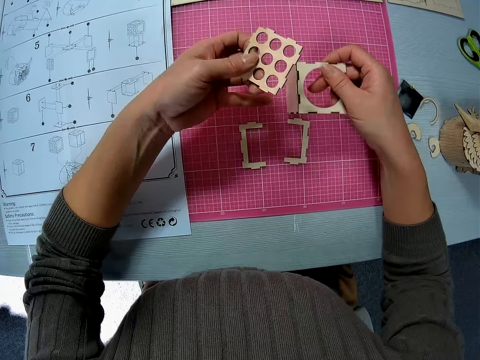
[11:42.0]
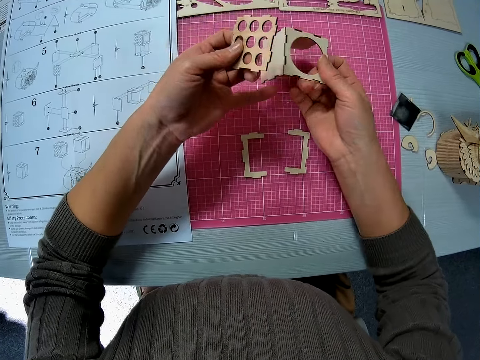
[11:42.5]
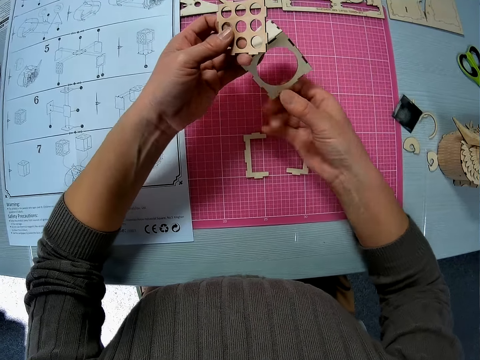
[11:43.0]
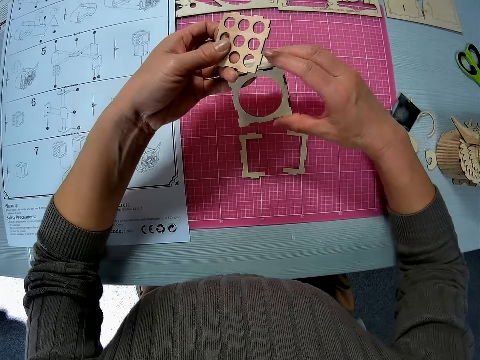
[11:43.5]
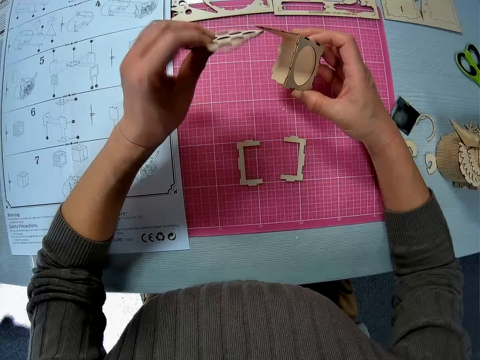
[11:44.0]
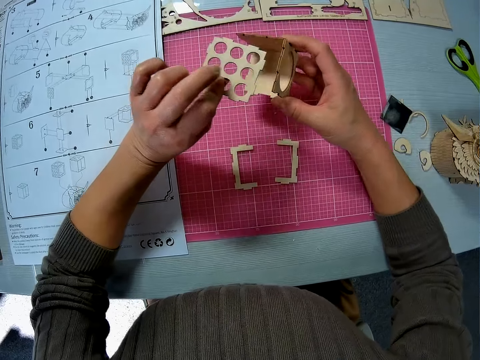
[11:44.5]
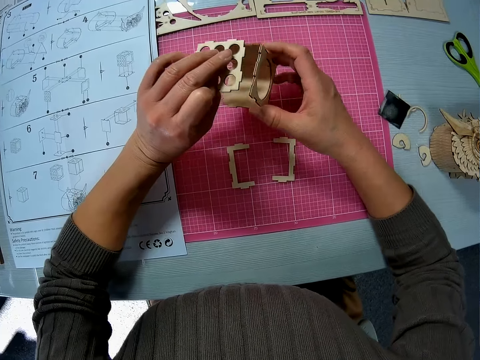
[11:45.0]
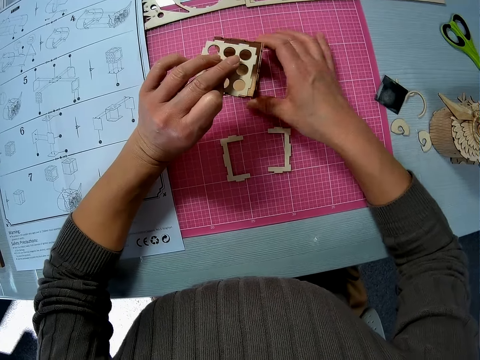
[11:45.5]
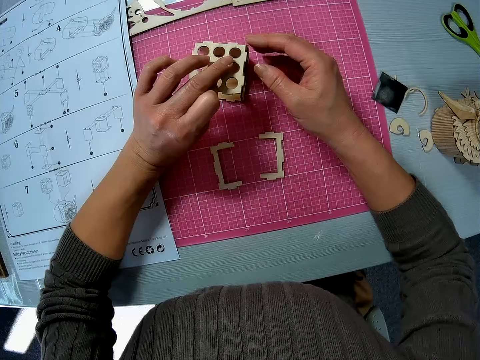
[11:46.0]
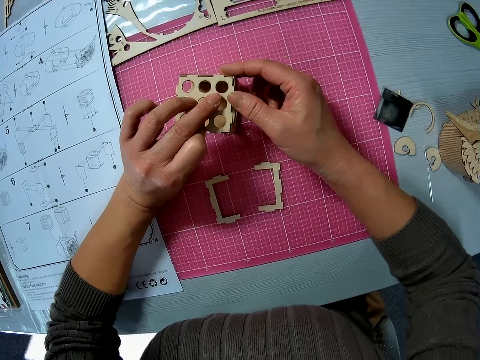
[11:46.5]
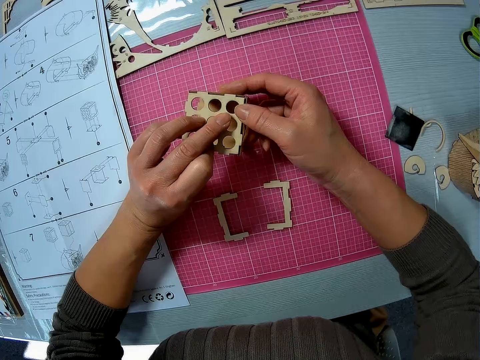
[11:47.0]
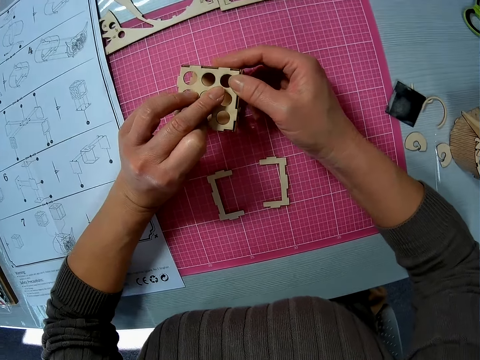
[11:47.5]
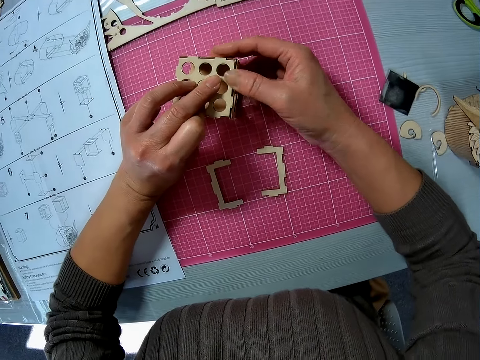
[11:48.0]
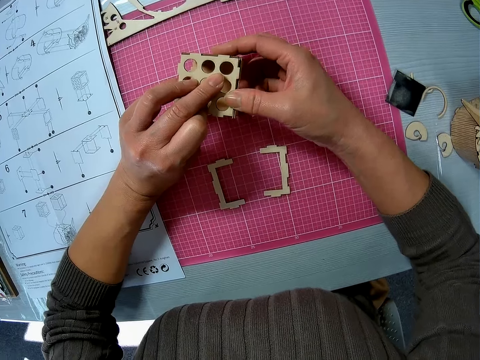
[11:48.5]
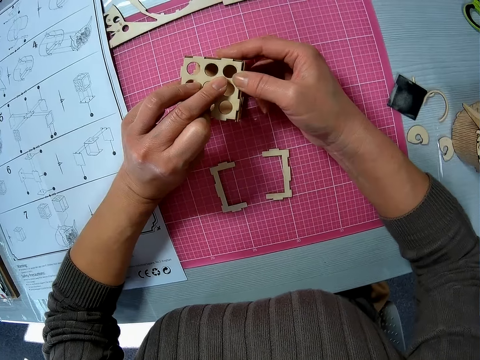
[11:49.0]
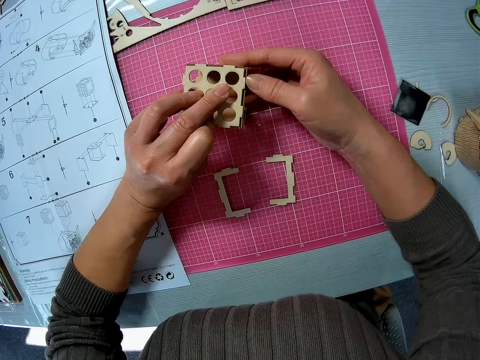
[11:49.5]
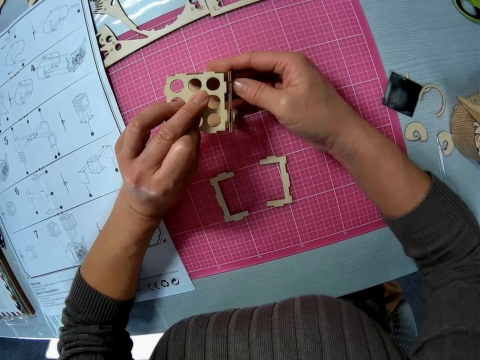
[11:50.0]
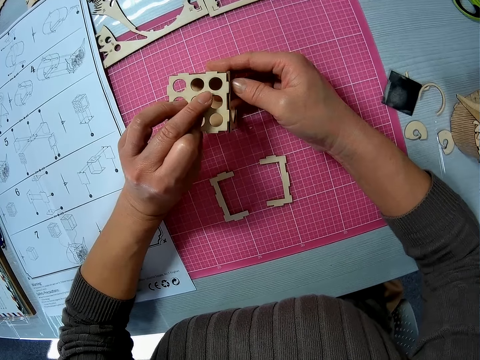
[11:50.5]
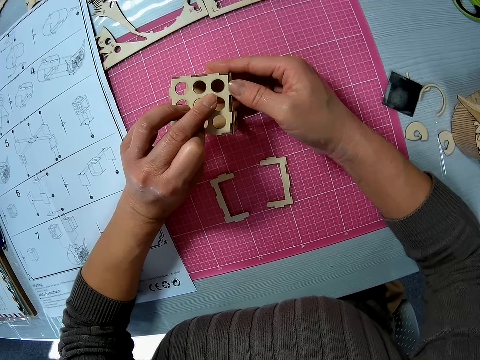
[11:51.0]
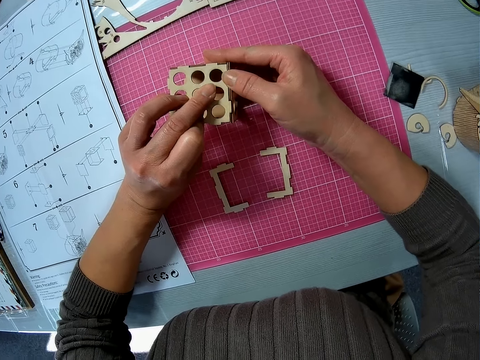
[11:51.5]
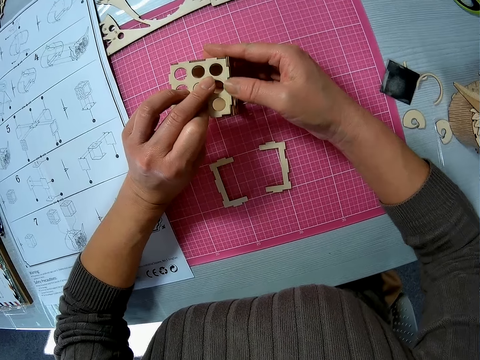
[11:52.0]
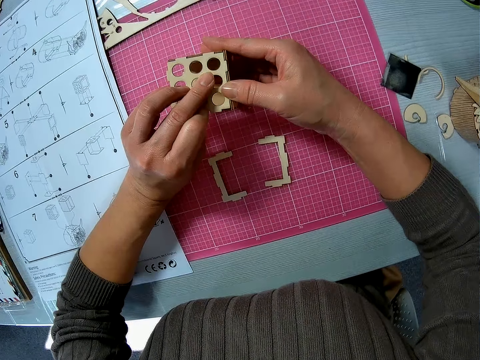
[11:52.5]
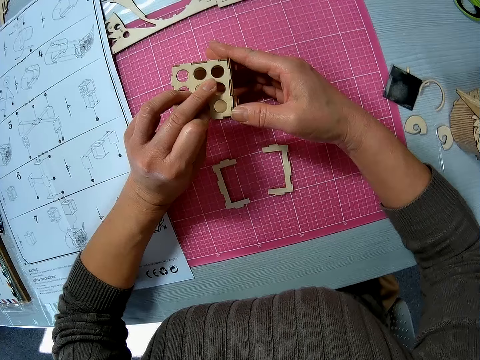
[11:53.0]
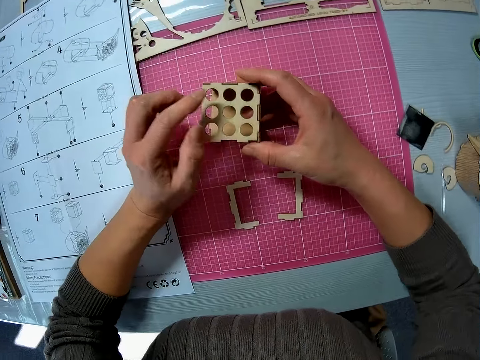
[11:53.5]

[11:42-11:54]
The camera wearer puts the wooden craft shapes on the table. They join the fourth piece to the wood assembly. They craft the wooden craft shapes.

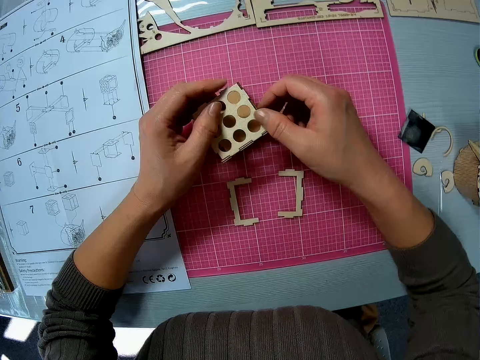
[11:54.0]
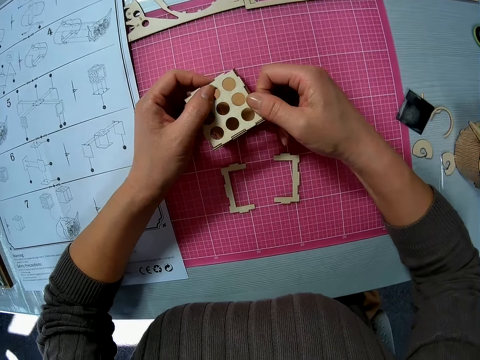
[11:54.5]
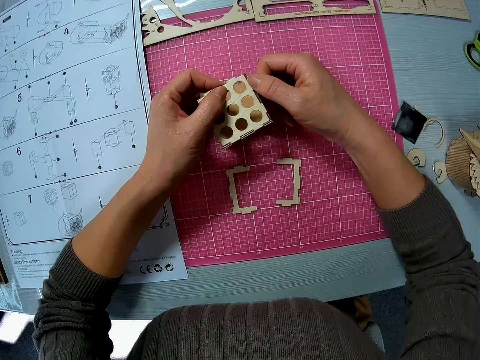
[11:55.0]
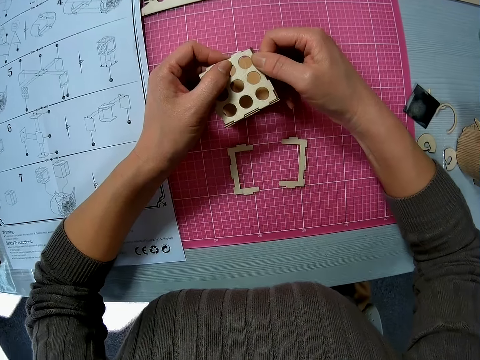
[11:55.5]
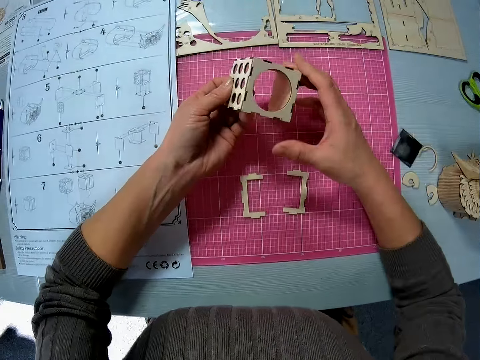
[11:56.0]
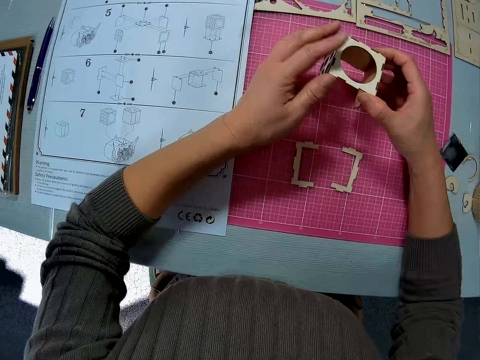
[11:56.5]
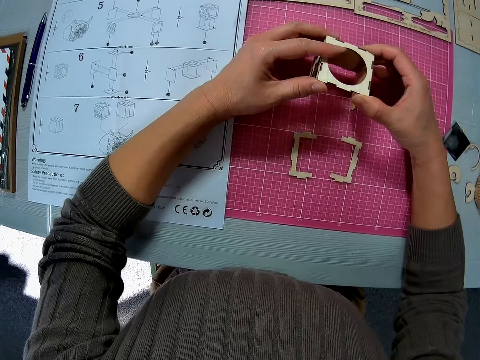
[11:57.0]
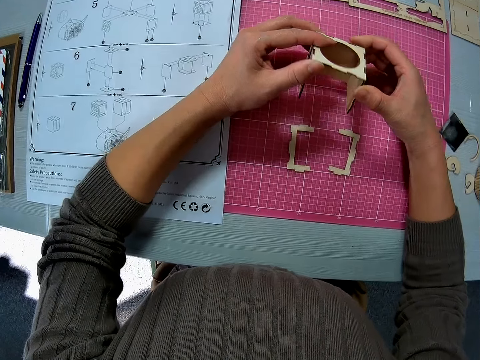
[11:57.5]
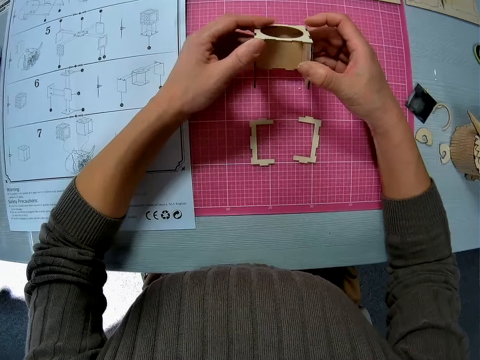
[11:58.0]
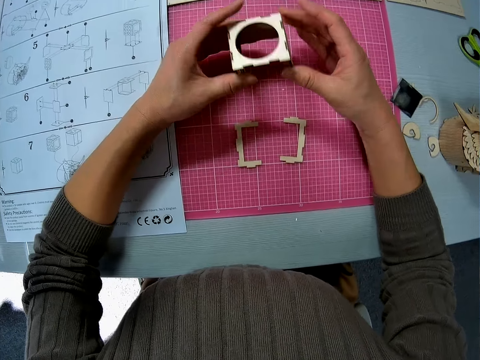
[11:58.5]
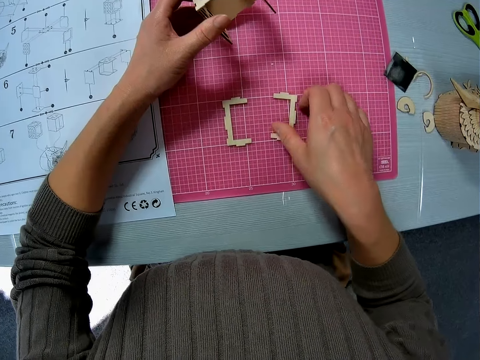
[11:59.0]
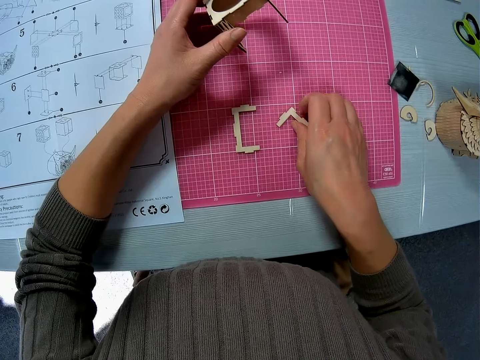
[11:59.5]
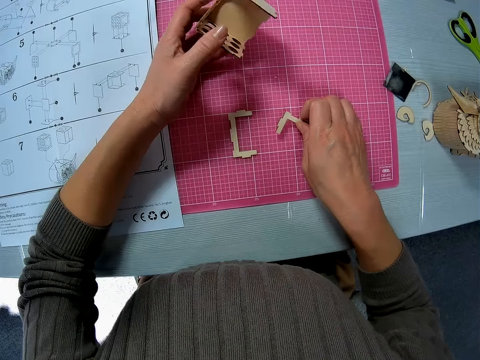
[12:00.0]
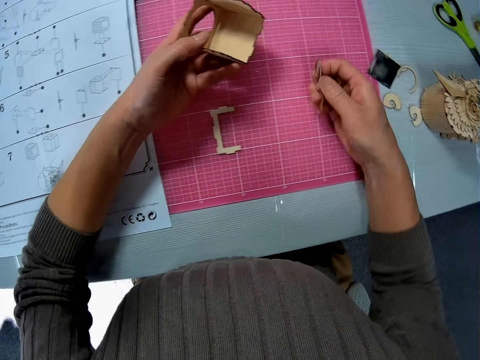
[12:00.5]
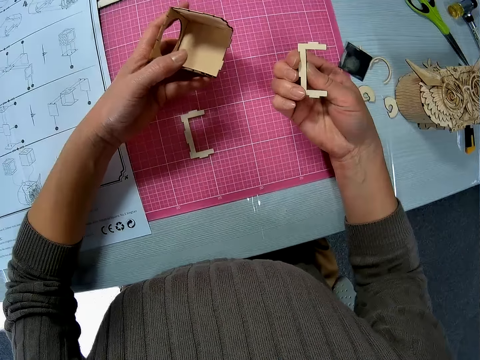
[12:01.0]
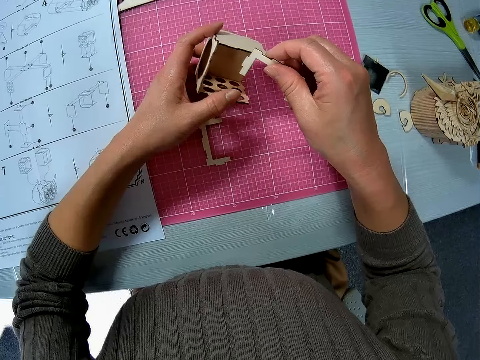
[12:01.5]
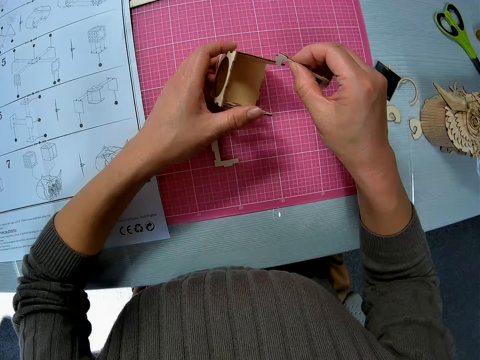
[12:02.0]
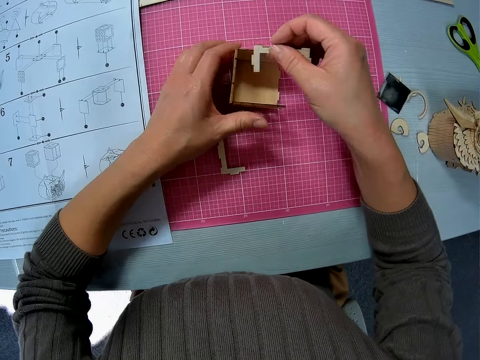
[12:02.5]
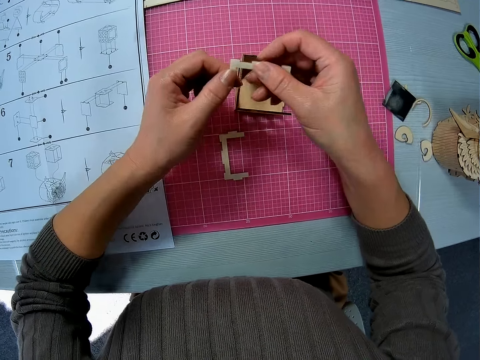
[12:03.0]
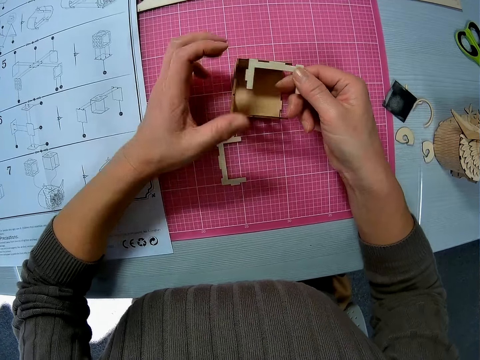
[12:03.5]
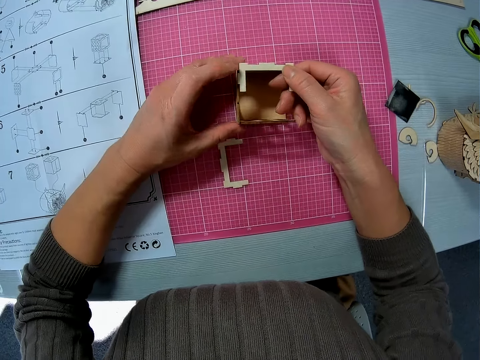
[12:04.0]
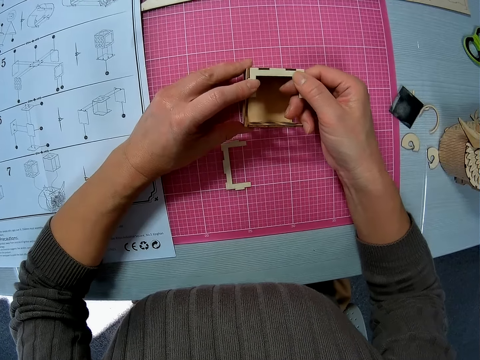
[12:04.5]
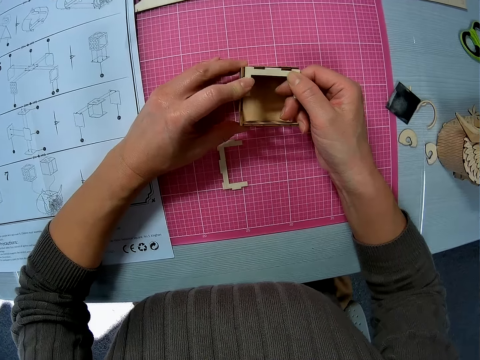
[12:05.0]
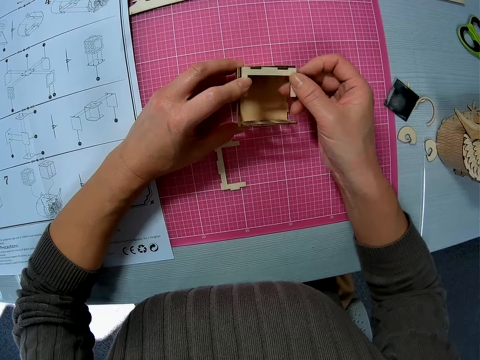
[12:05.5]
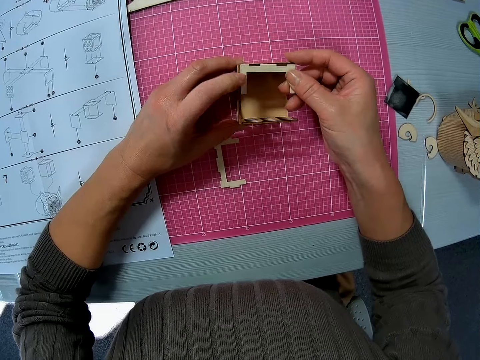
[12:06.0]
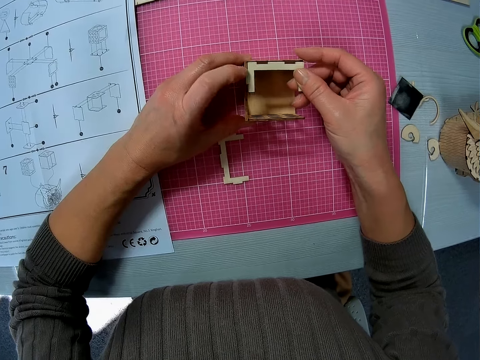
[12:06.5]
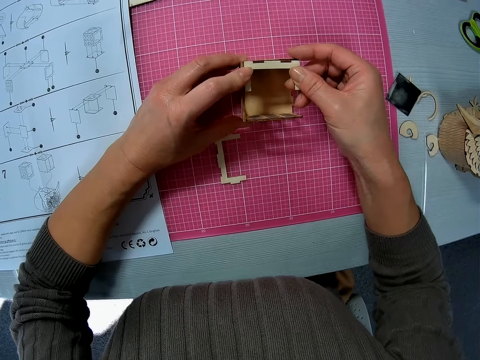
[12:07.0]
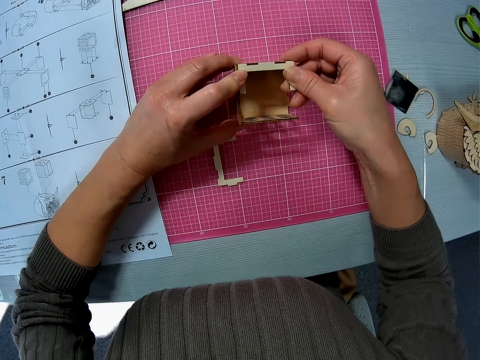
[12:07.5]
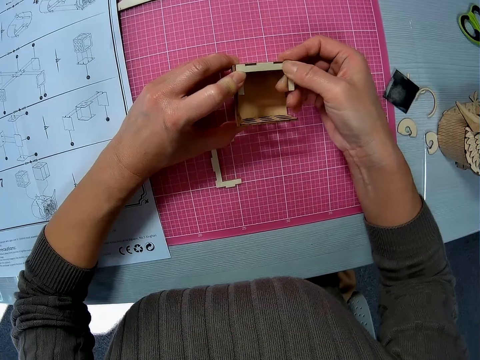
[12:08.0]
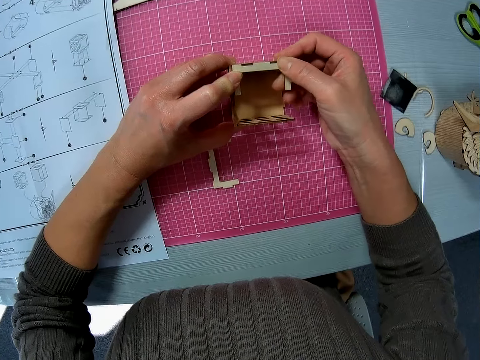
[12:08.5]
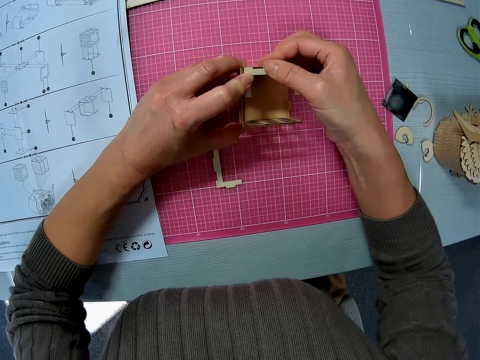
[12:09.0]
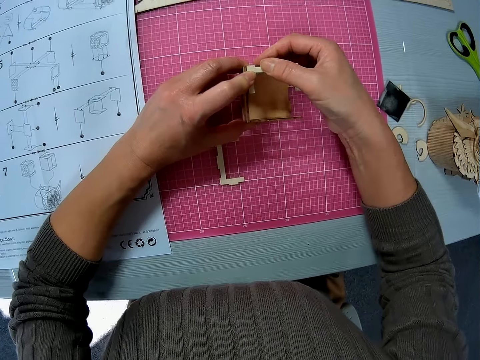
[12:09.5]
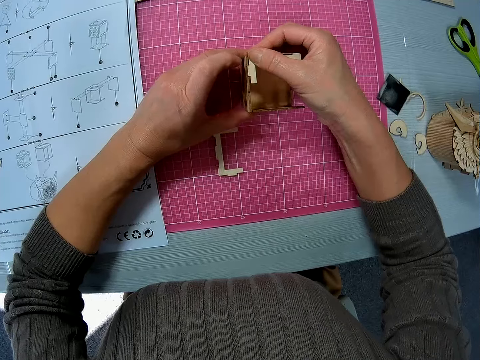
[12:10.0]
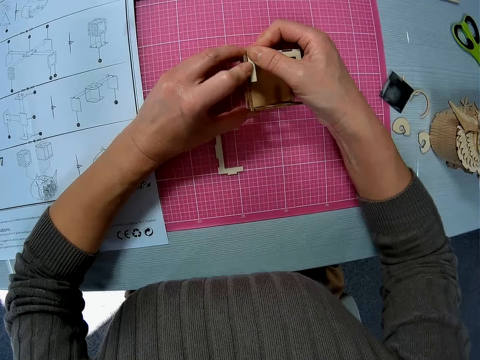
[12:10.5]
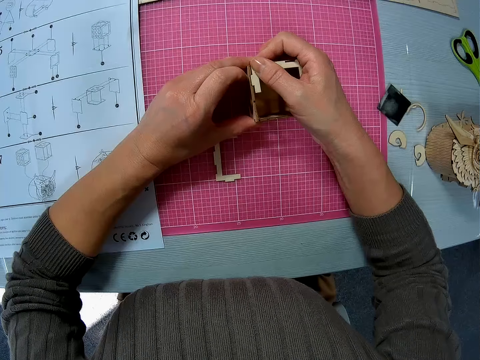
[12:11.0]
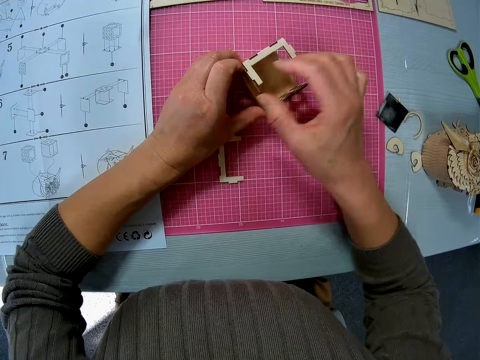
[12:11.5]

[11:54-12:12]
The camera wearer turns the wooden craft shapes. They pick up another wooden piece or wooden craft shape on the table. They put the wooden craft shape on the table. They craft the wooden craft shapes. They join the piece to the wooden assembly.
